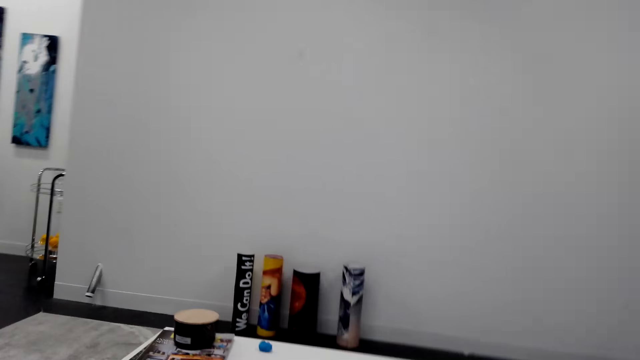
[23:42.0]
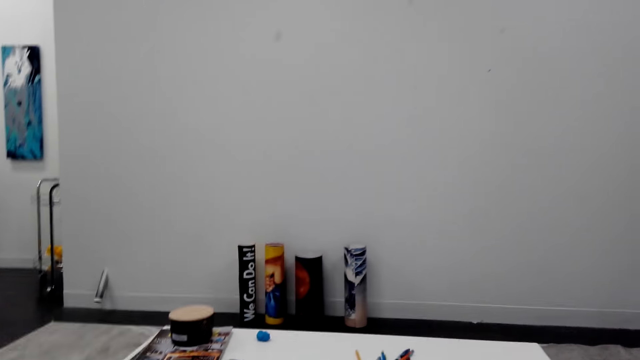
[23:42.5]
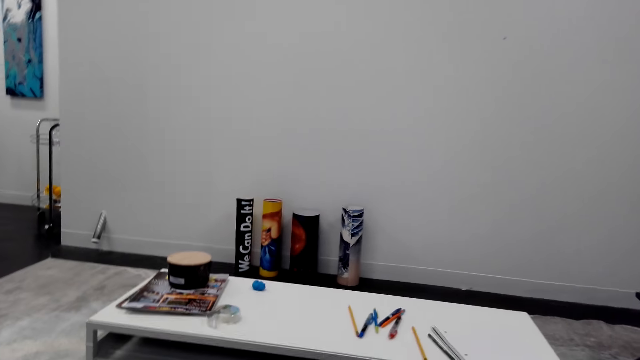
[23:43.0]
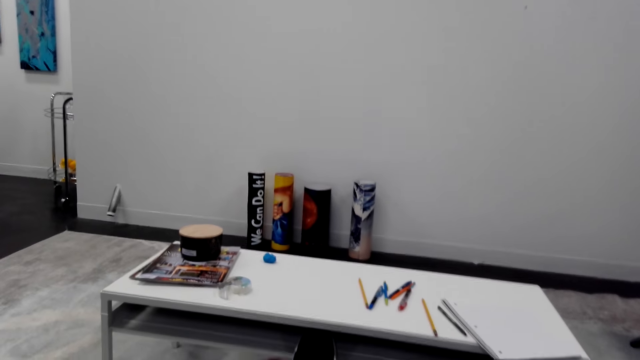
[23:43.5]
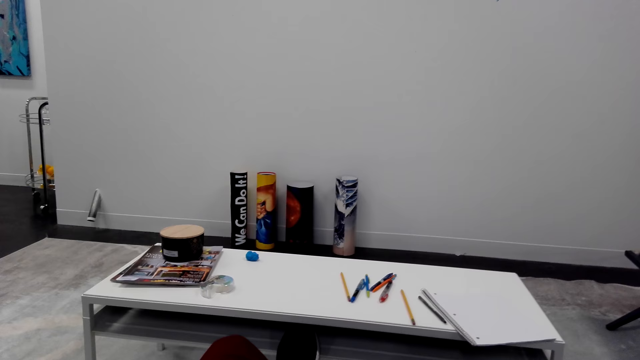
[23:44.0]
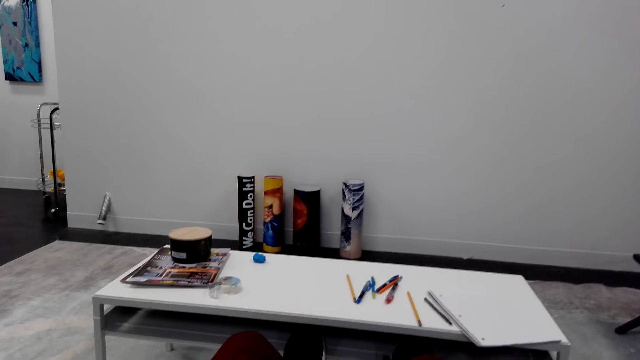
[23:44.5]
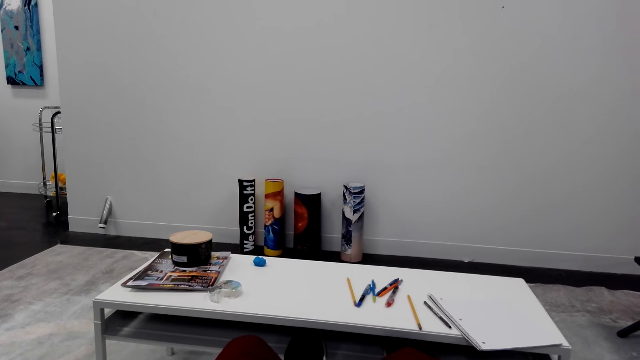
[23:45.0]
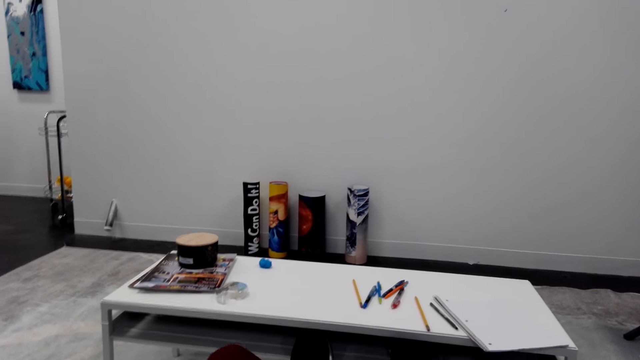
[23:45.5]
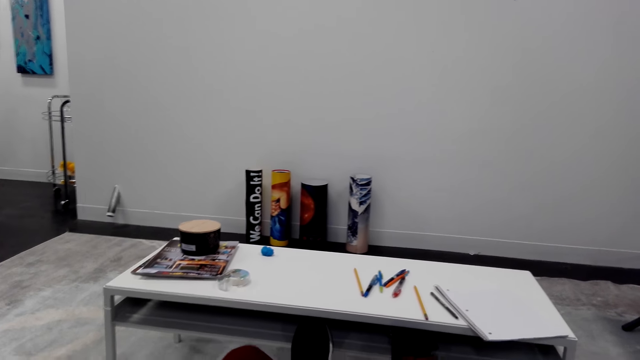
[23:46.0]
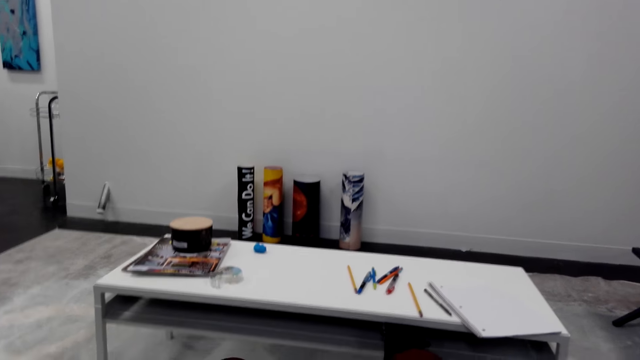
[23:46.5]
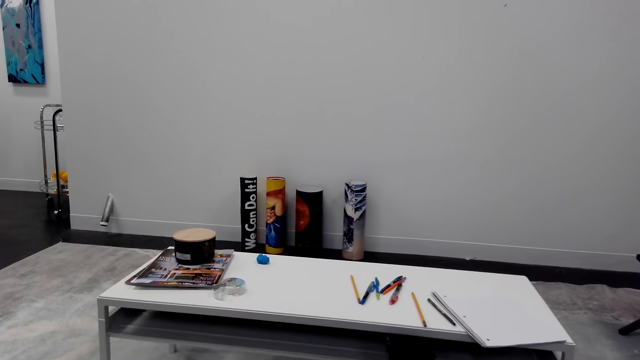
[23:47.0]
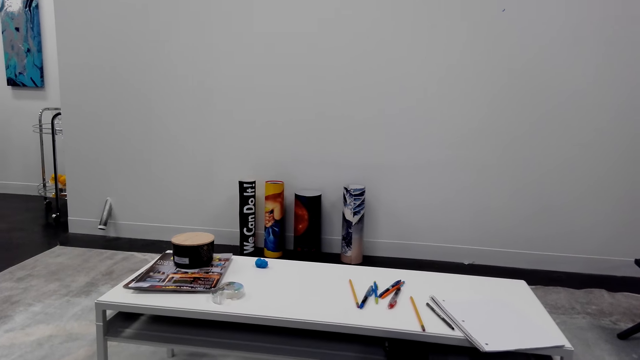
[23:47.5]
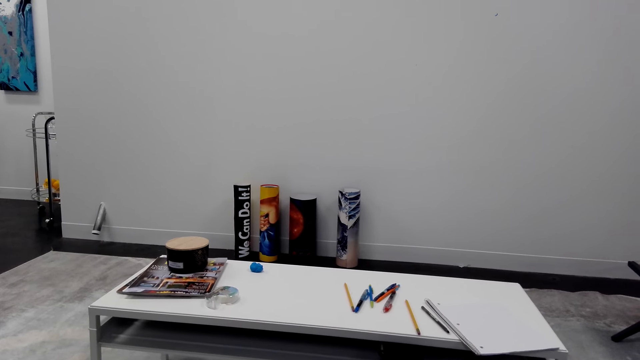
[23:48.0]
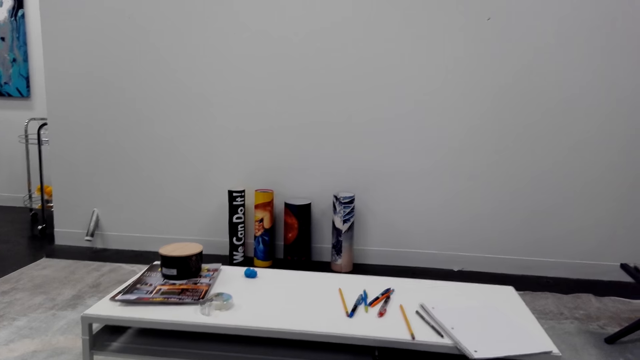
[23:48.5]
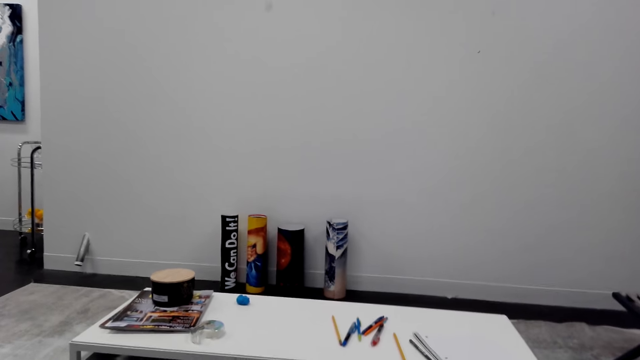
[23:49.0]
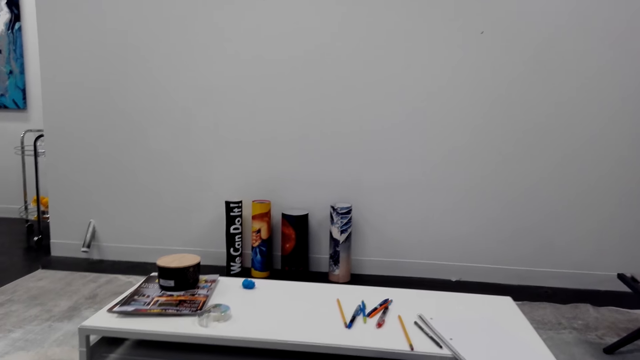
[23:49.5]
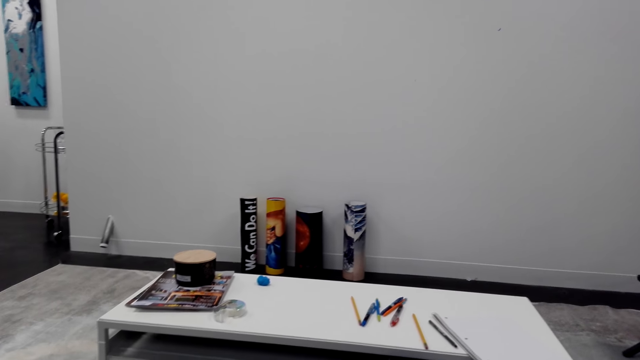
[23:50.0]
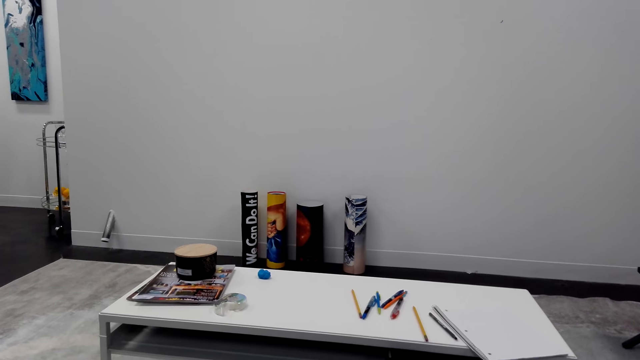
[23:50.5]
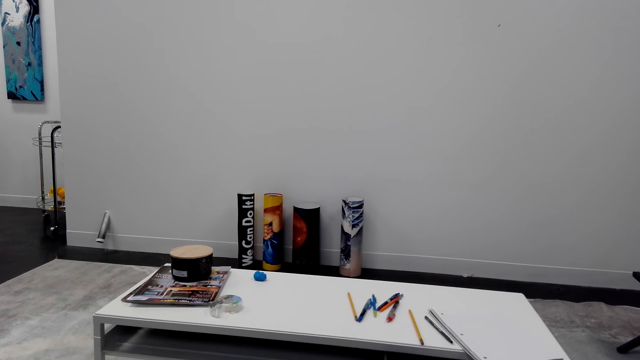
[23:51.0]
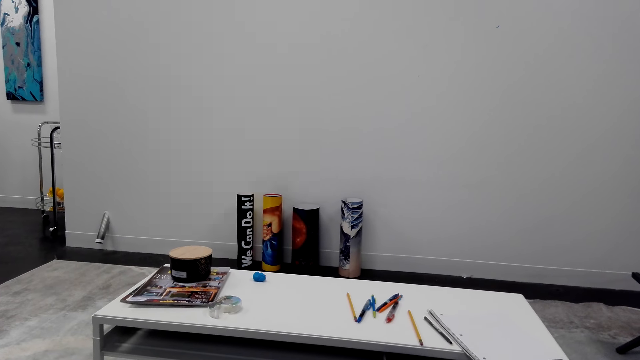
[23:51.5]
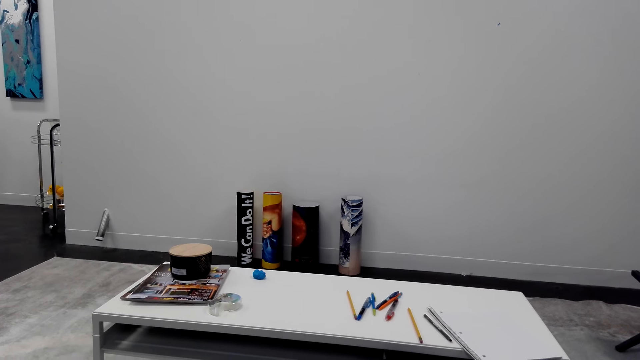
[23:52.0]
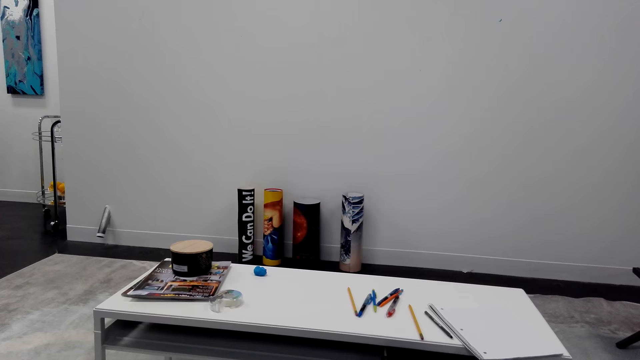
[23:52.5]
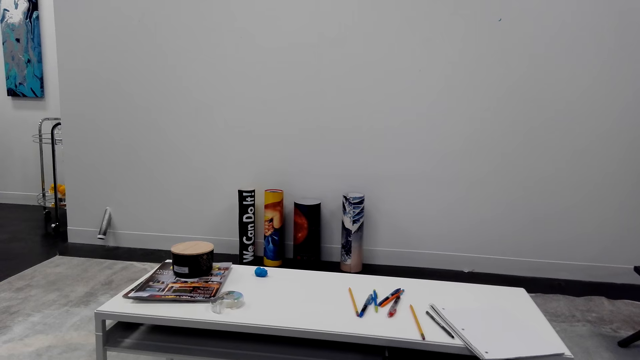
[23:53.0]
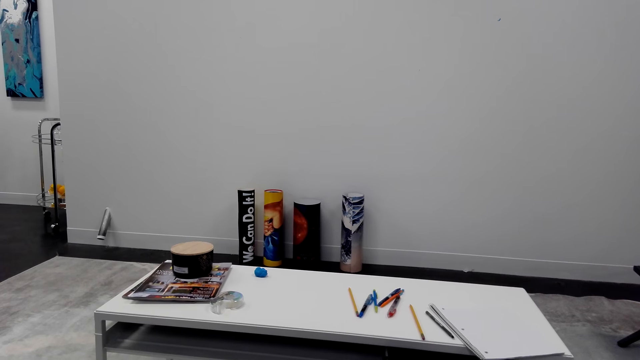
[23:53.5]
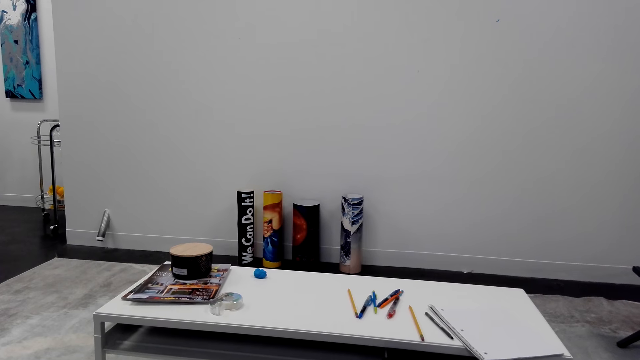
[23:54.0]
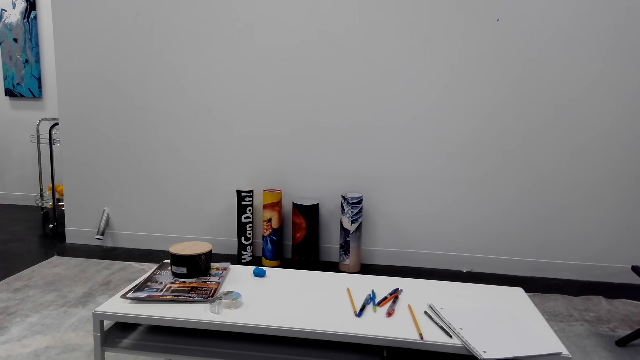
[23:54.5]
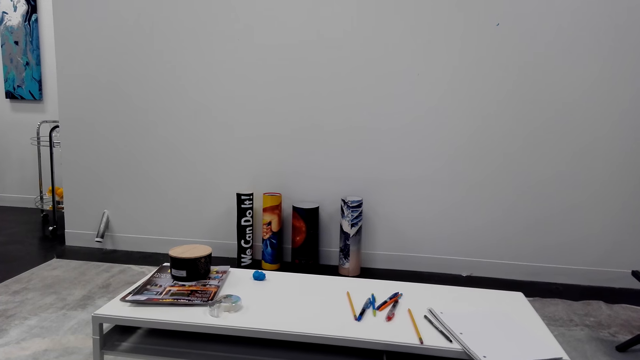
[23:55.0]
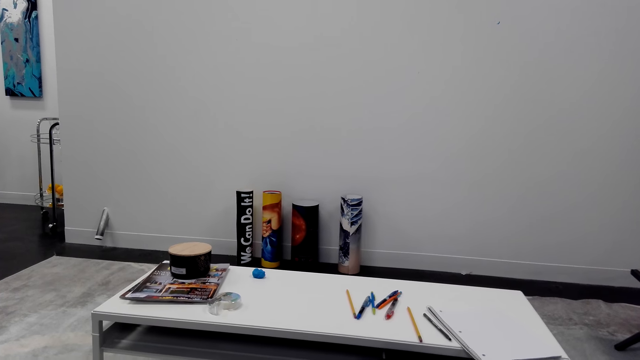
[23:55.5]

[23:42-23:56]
The camera wearer looks at the decoration. They converse. They look at the decoration. They converse. They look at the decoration.

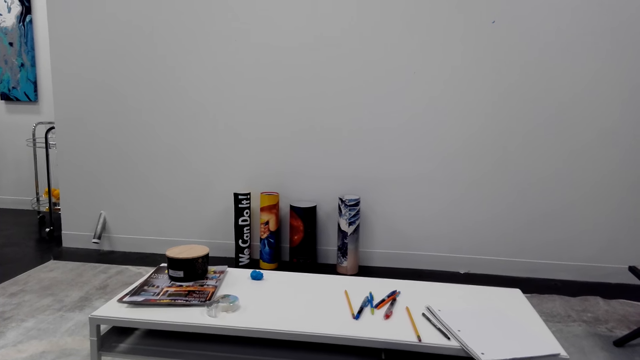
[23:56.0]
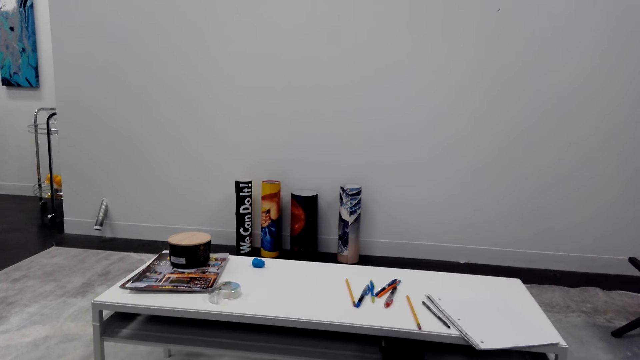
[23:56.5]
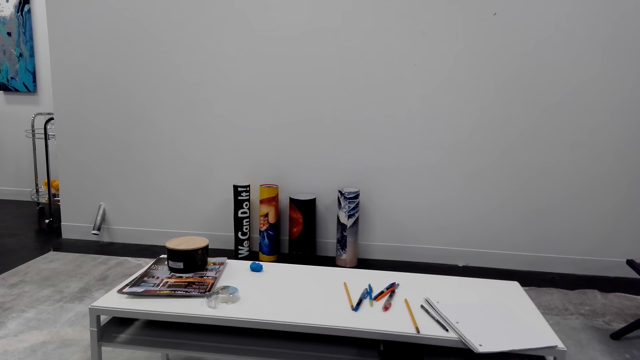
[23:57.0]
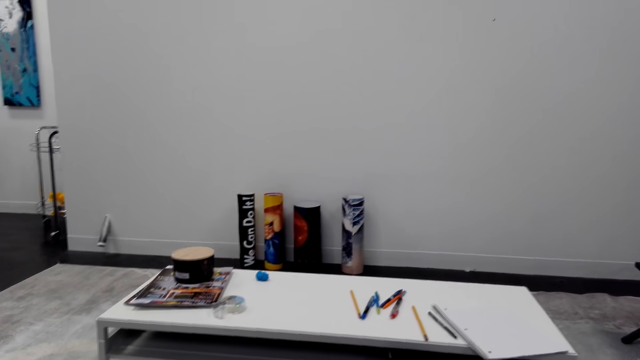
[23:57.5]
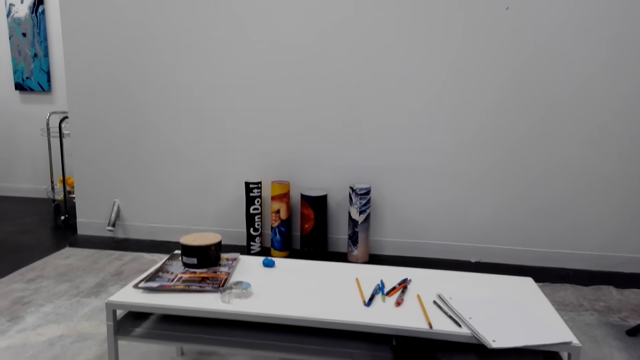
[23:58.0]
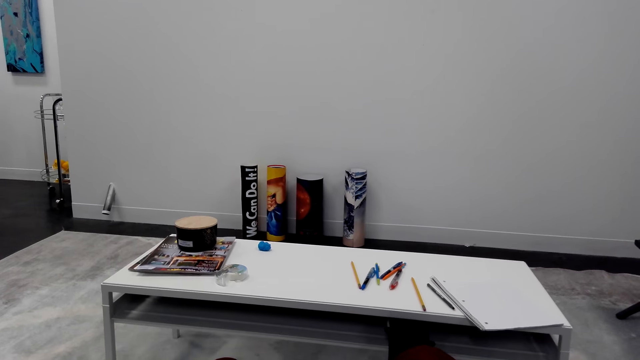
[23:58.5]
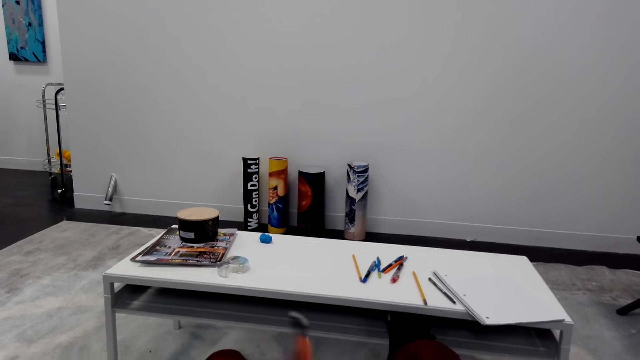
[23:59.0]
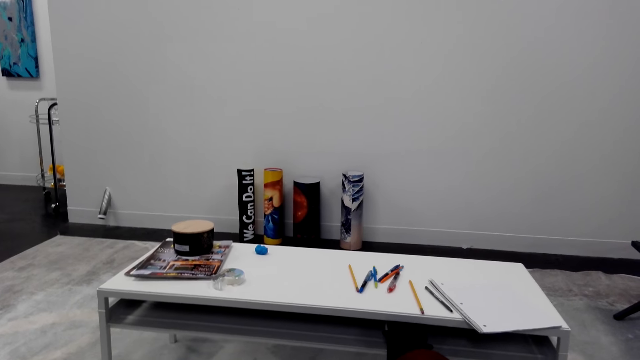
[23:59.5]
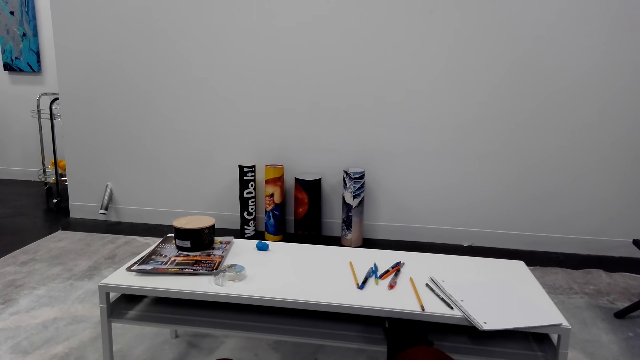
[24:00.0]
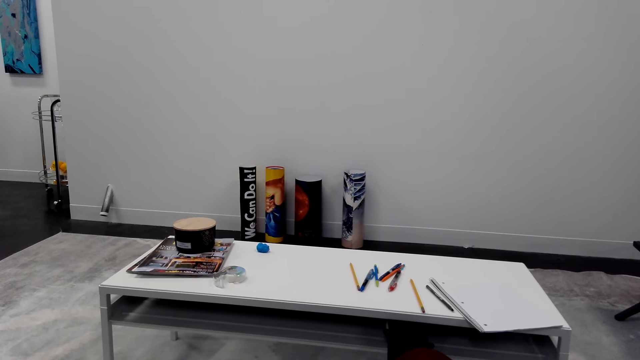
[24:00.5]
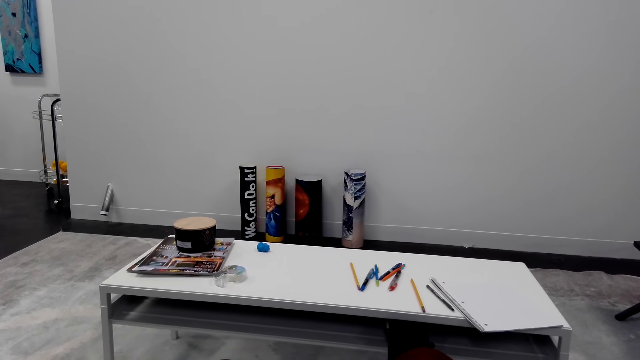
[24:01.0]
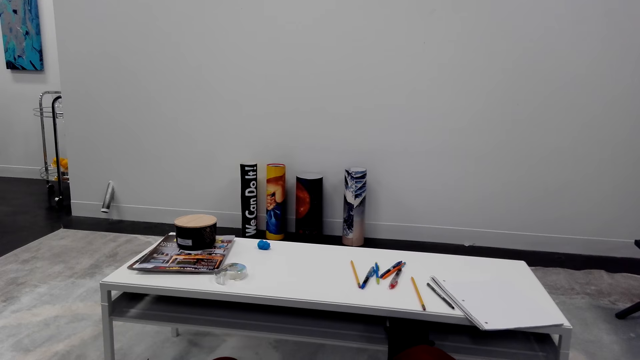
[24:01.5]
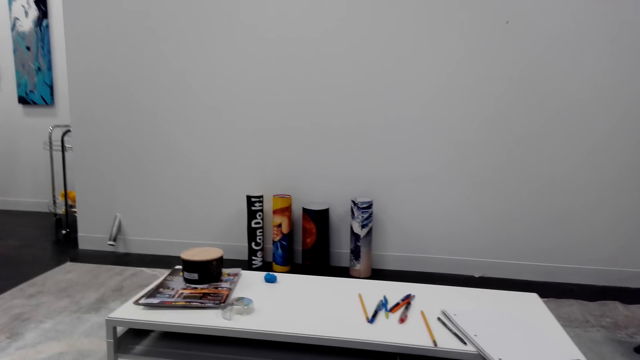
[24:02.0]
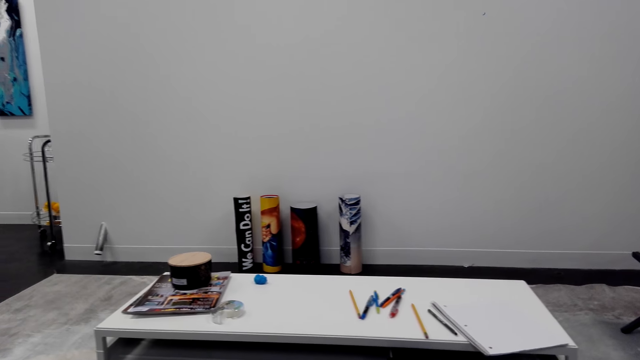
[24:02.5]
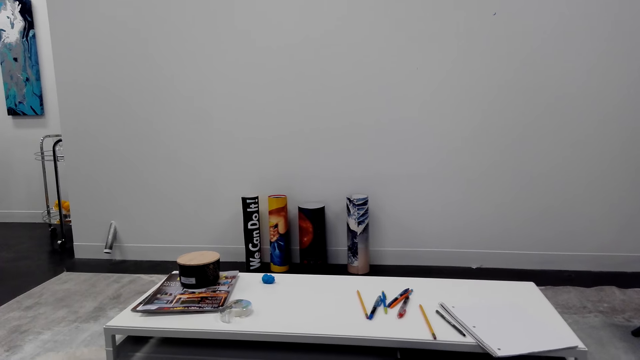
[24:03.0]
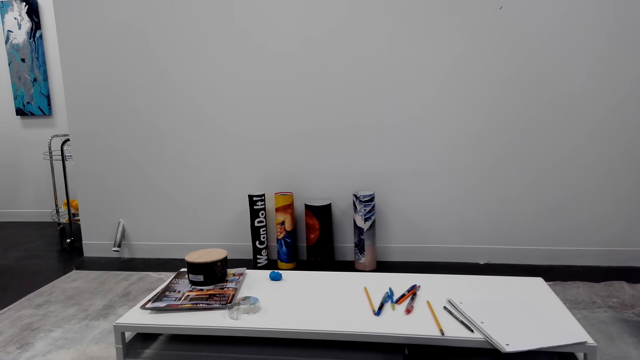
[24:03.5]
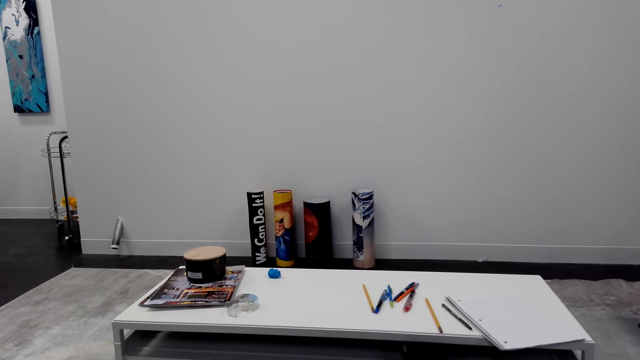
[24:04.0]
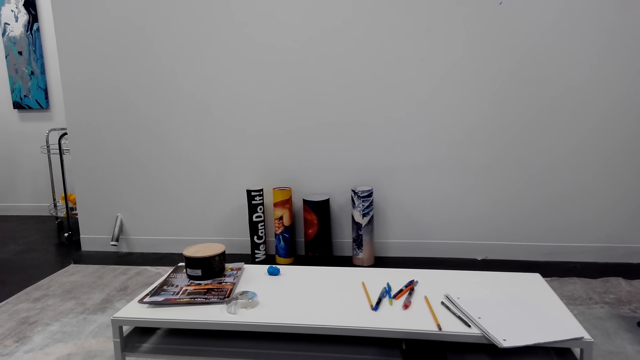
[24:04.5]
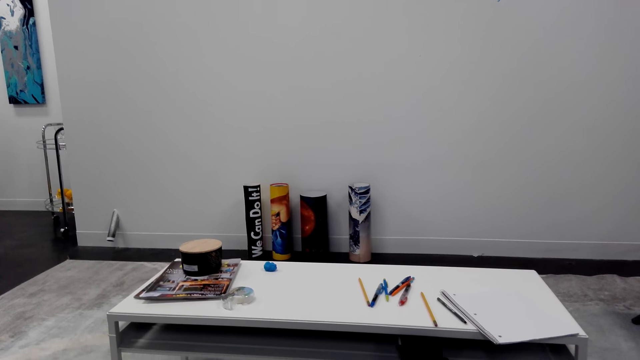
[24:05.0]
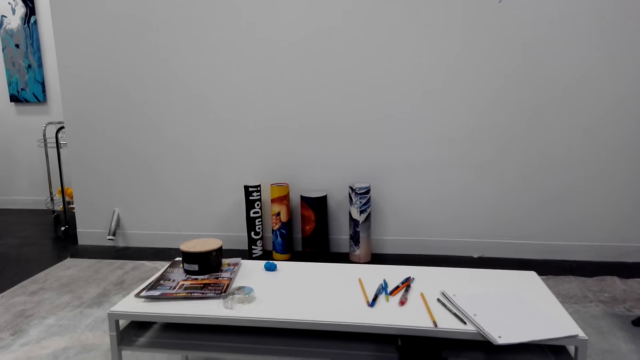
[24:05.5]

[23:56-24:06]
The camera wearer converses. They look at the decoration.
